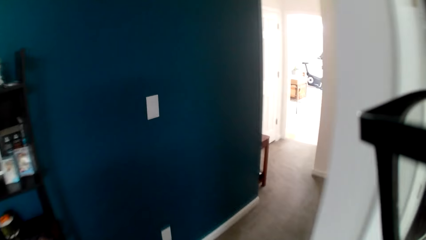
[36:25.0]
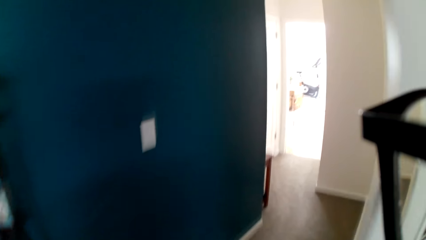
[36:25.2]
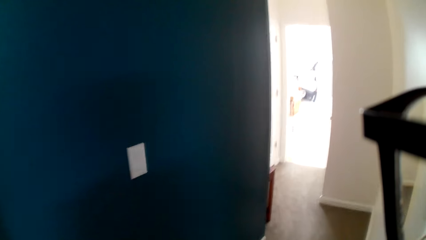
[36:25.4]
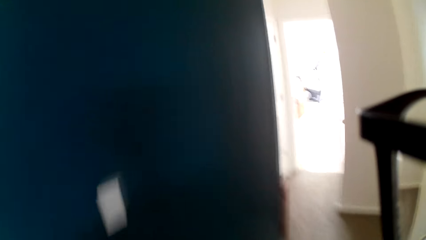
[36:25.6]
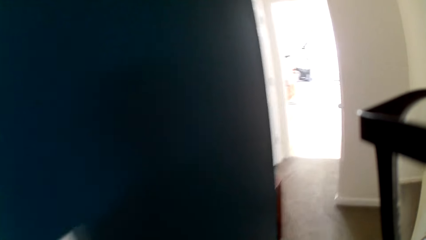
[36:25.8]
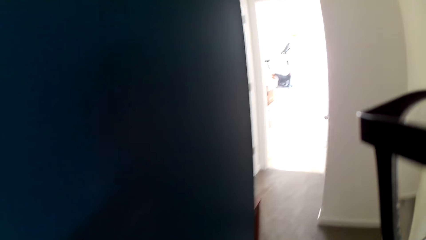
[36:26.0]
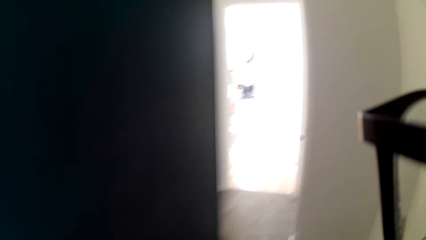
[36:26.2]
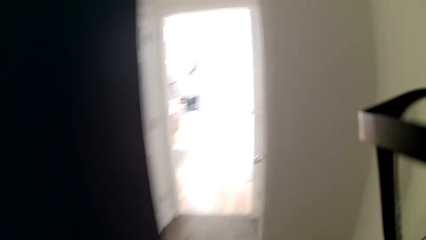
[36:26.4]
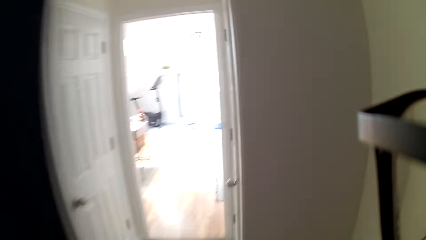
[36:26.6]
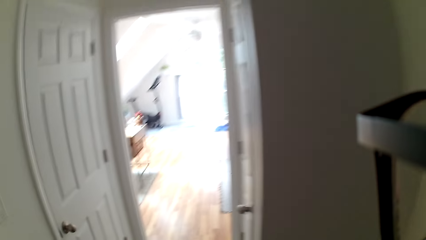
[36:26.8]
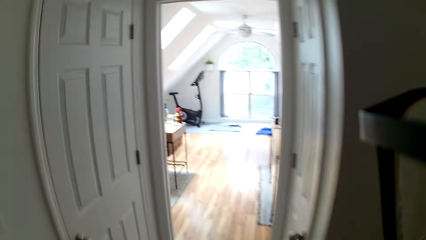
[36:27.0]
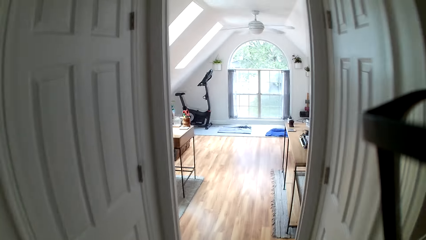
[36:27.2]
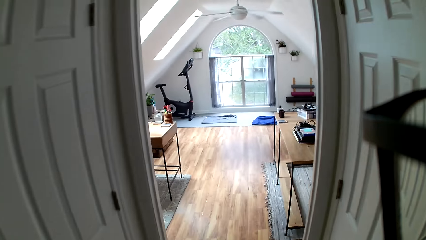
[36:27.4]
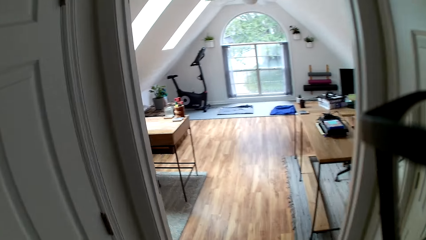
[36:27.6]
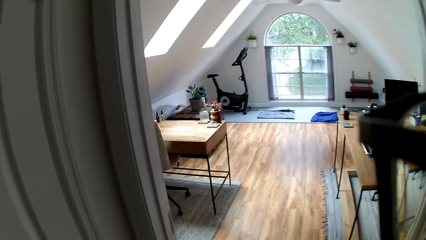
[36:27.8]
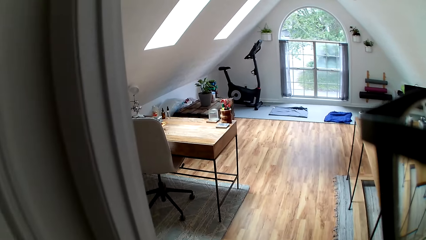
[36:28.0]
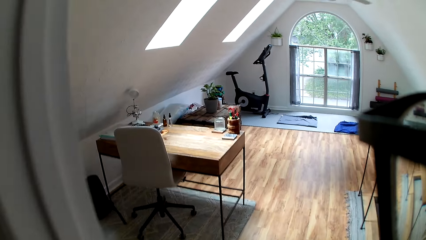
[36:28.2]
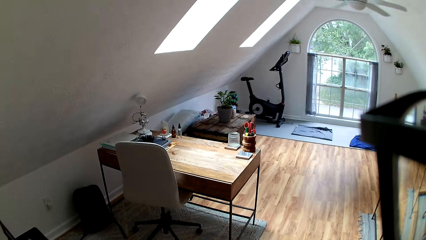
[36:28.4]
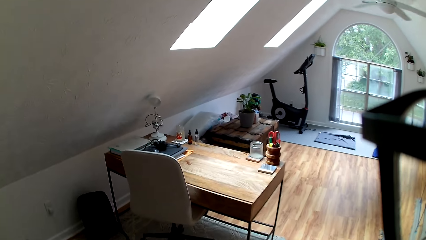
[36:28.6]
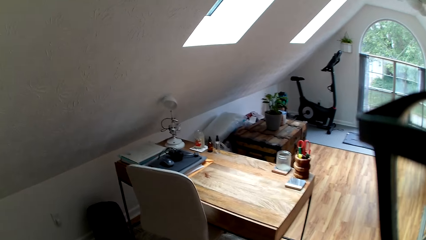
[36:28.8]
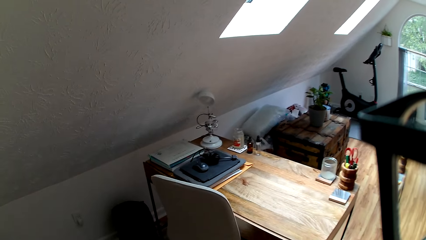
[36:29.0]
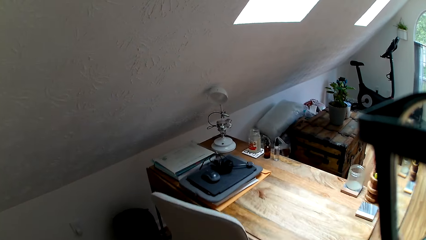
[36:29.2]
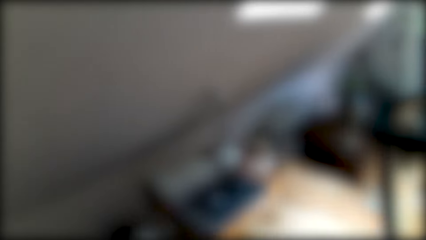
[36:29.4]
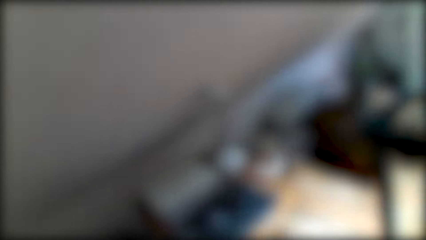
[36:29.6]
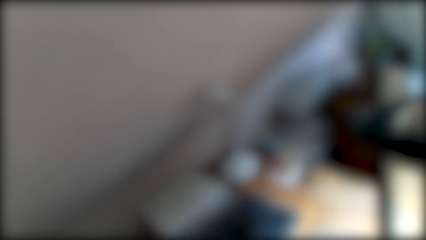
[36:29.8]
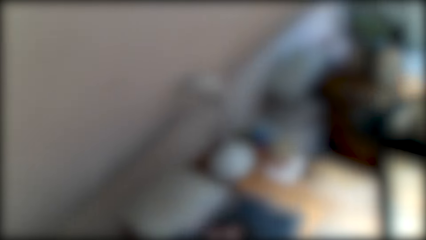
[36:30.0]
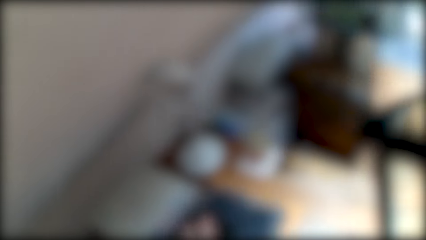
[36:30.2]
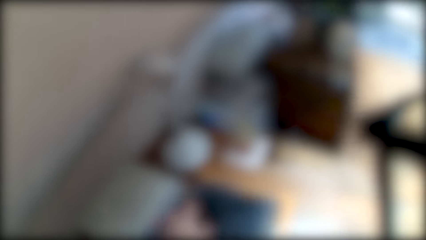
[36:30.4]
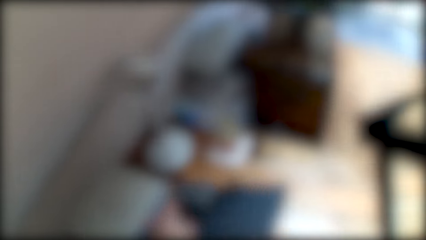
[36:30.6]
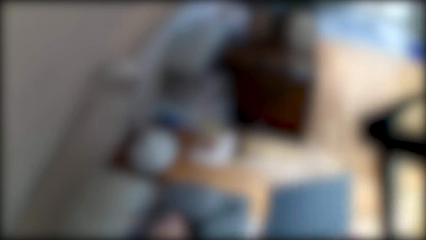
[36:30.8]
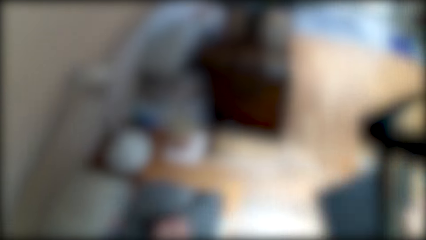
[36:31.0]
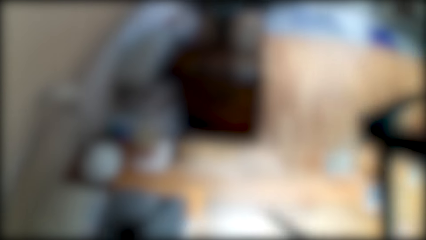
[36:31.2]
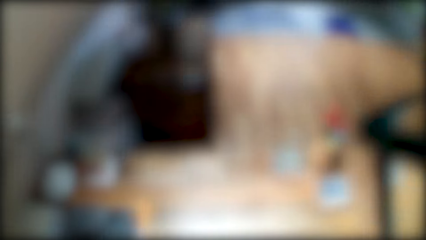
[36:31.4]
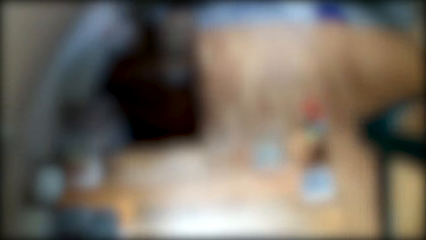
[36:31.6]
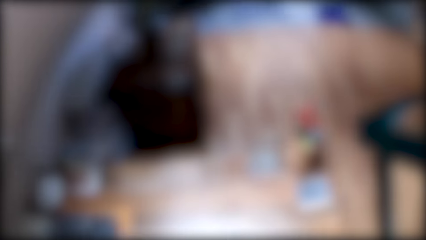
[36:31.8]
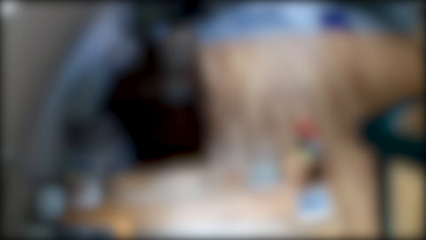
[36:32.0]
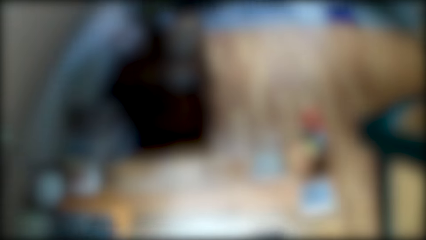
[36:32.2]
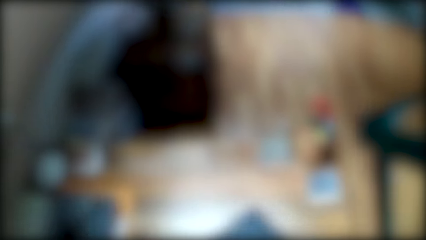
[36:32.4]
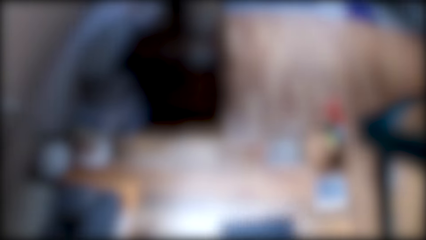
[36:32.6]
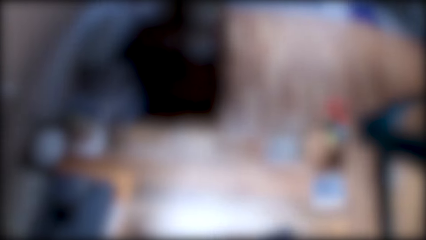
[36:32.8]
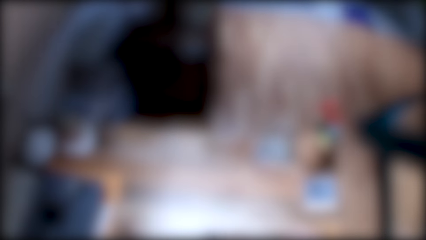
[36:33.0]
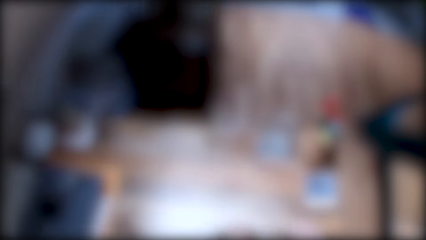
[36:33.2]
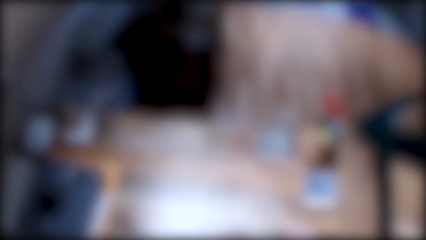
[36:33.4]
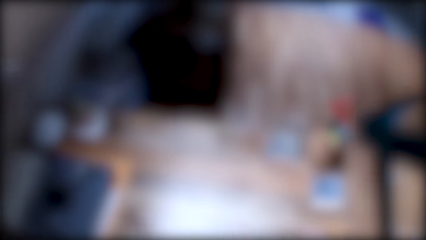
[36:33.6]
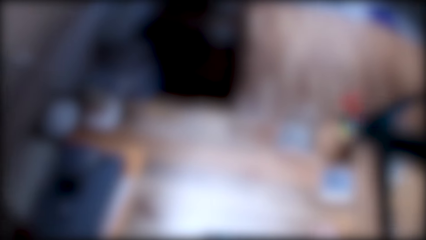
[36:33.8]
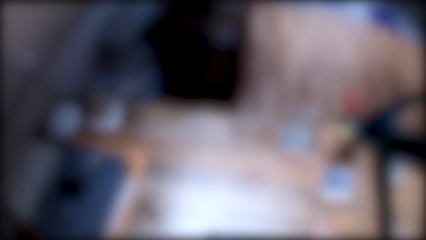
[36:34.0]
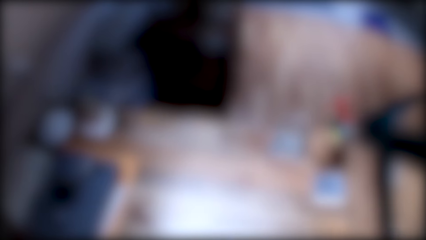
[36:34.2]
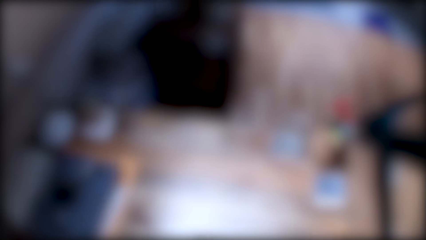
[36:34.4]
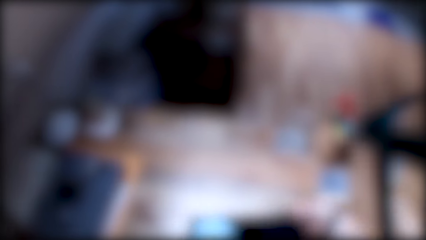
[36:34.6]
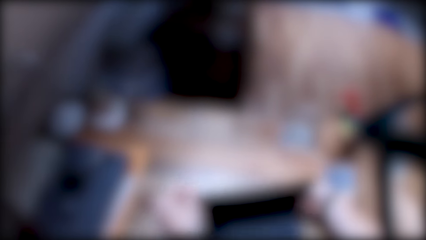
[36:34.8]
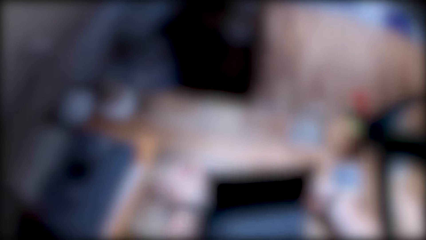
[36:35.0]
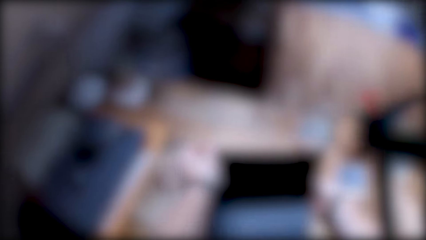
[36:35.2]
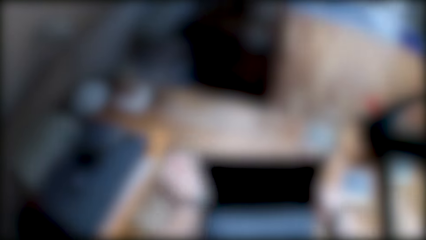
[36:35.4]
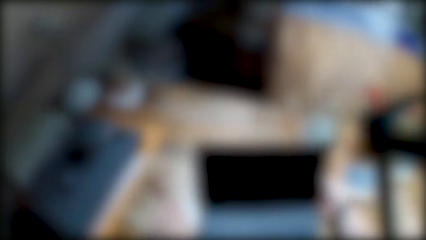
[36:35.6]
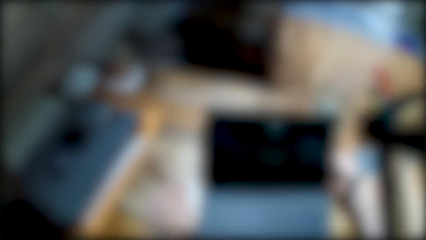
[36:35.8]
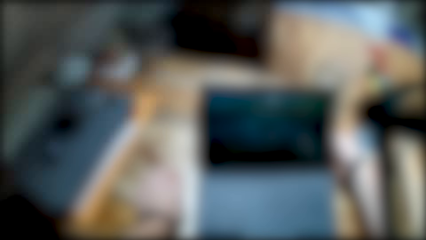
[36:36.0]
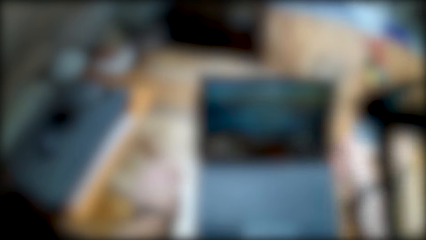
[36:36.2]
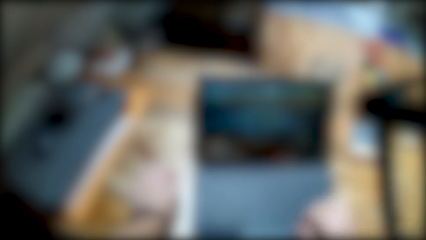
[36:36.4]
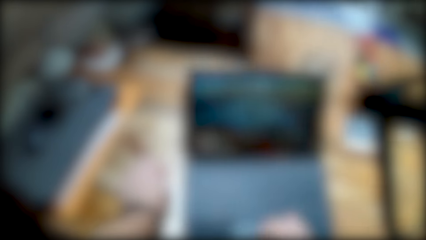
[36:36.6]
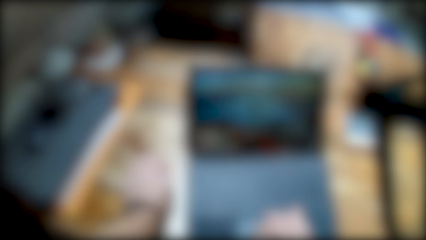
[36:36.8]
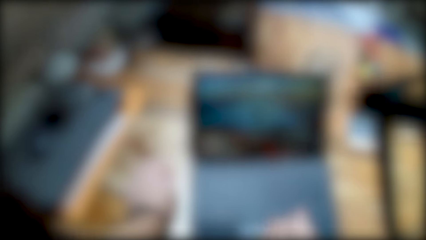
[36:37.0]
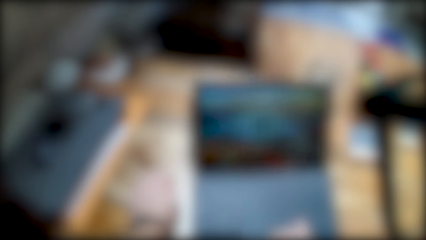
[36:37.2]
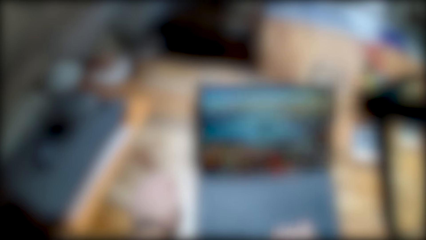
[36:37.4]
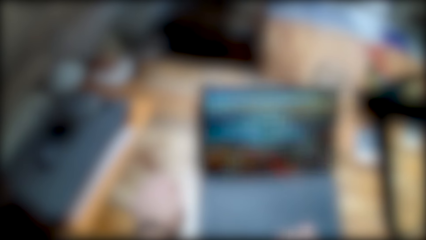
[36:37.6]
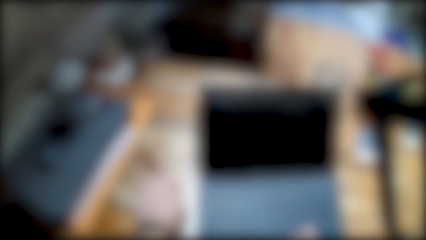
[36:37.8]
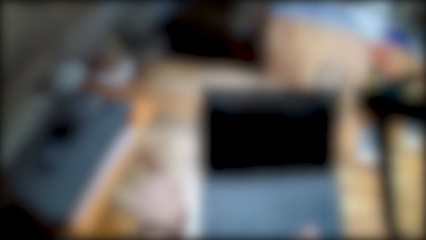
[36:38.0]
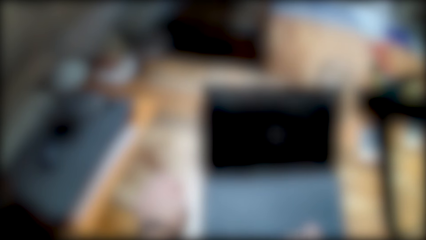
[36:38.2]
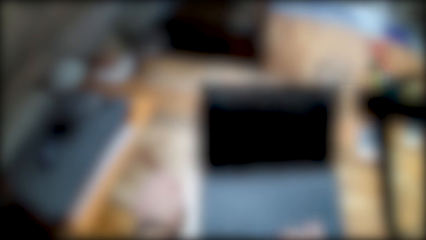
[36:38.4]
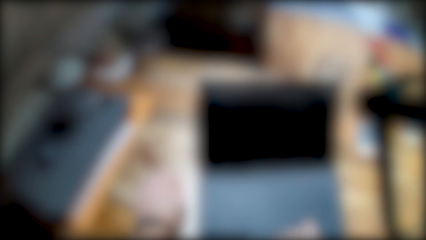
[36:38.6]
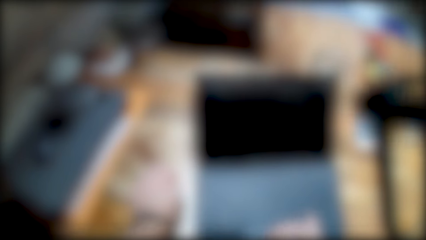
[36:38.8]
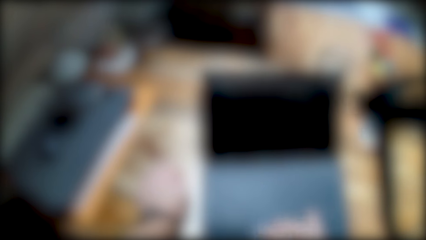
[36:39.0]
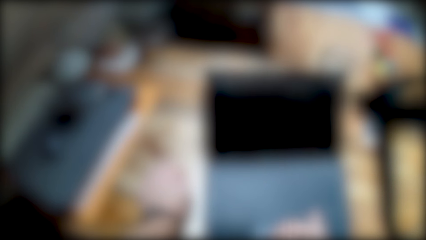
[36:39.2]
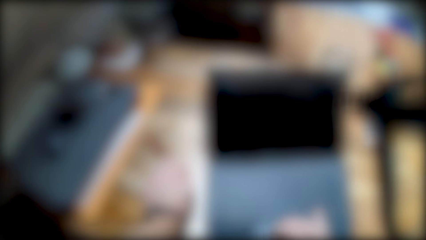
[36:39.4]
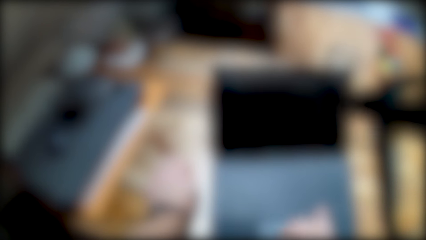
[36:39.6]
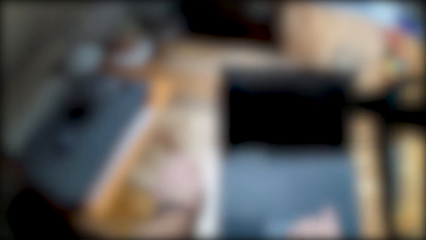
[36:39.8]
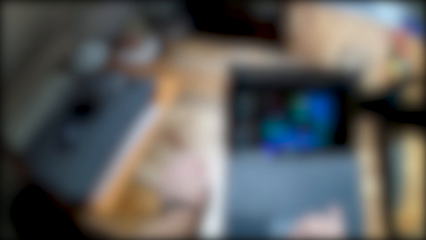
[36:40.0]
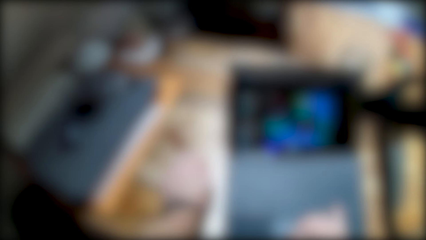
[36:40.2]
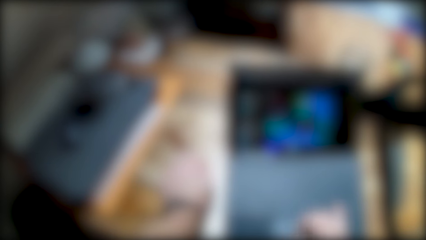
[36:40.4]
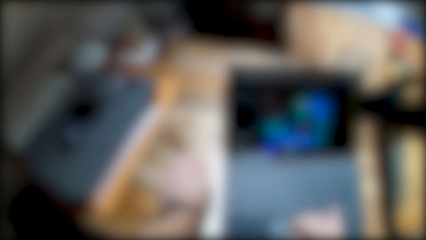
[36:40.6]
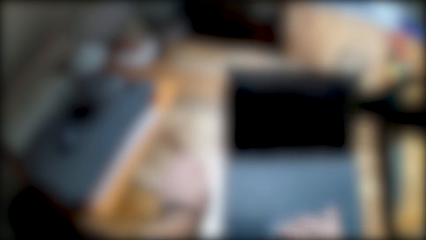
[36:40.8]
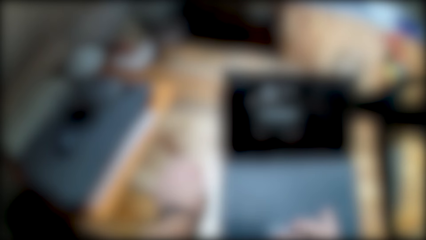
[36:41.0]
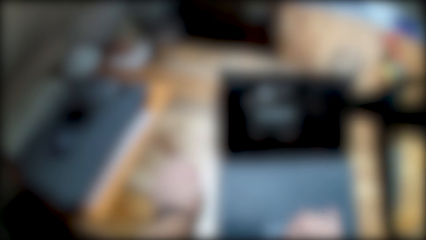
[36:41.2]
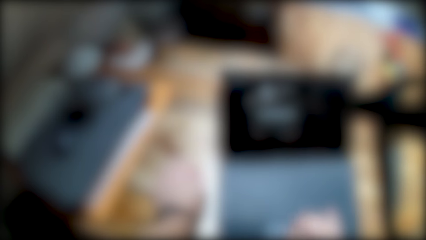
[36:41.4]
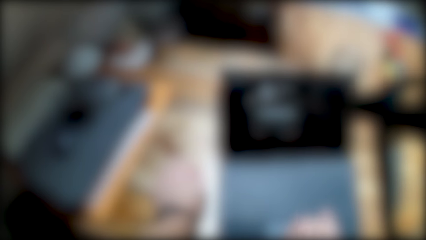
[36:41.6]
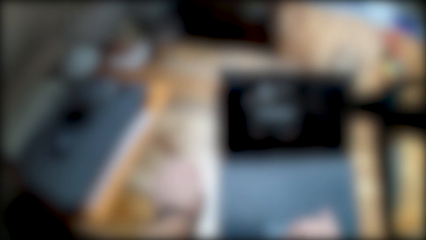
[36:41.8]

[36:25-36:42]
The camera wearer walks around the room. He enters the room. He picks up a laptop on a table with his left hand. He drops the laptop on the table with his left hand. He operates the laptop on the table with his right hand. He opens the laptop.
